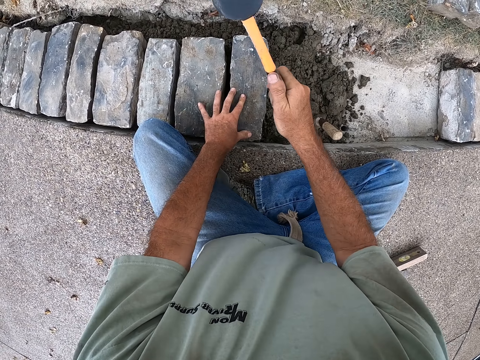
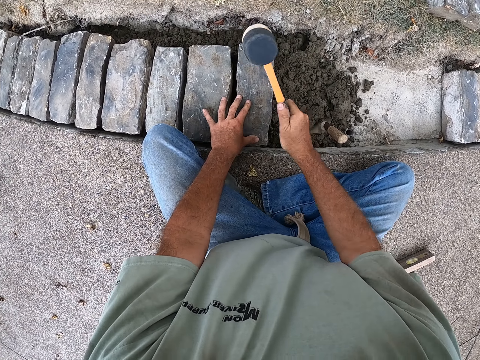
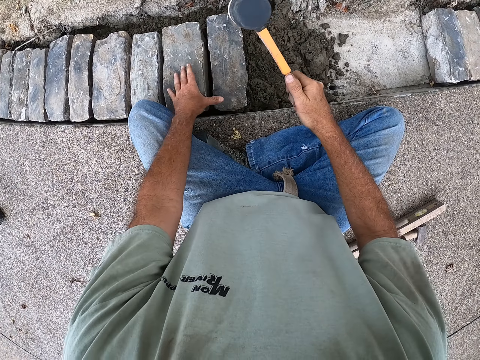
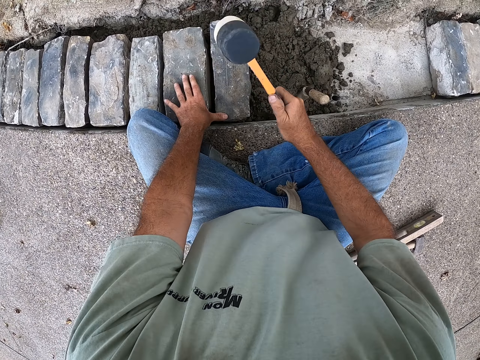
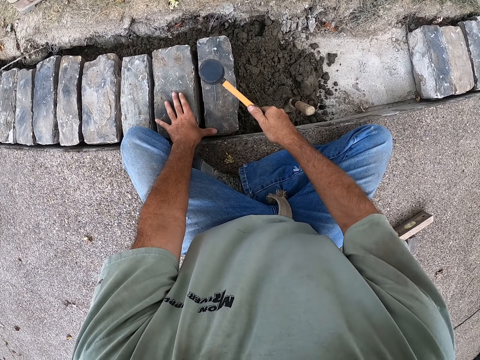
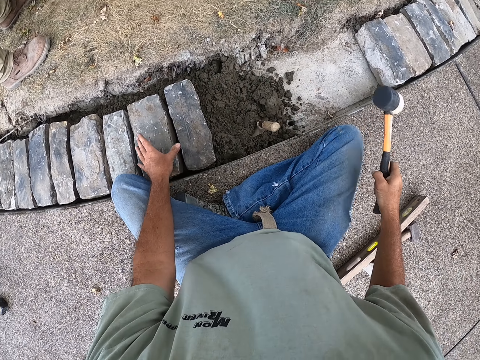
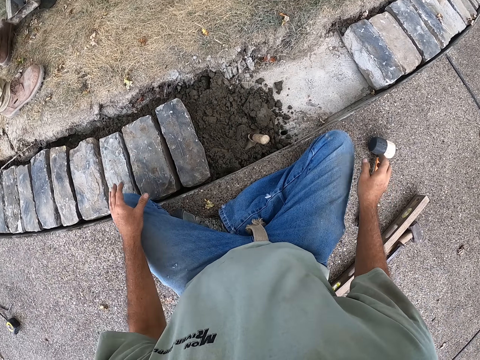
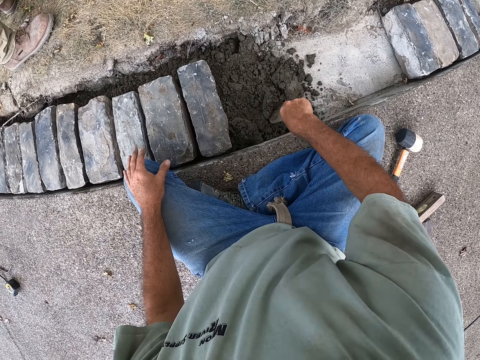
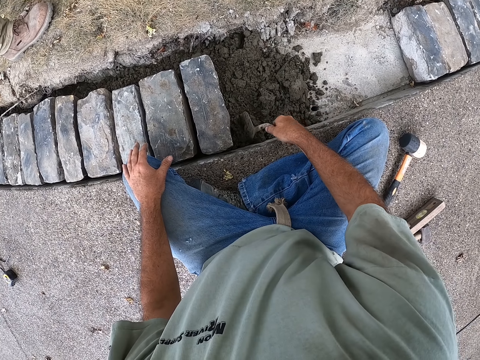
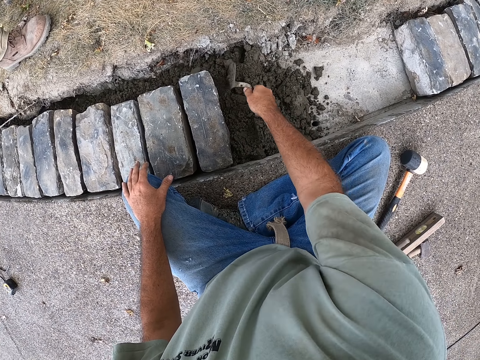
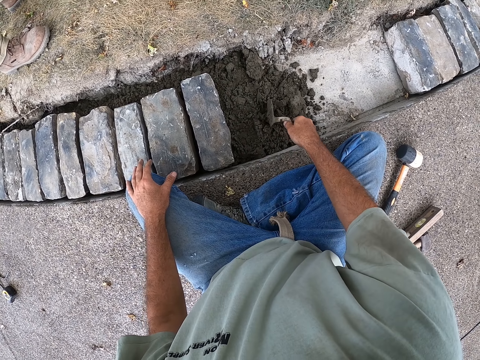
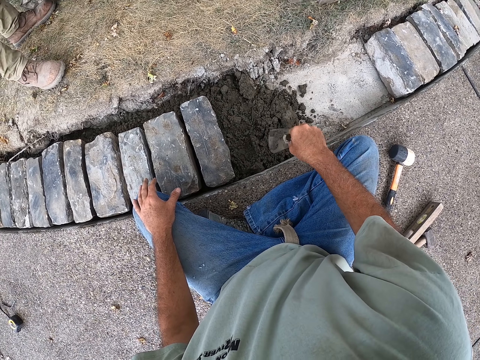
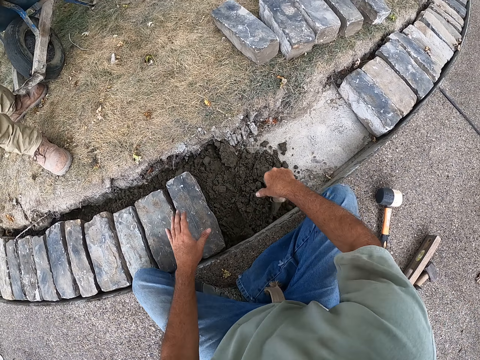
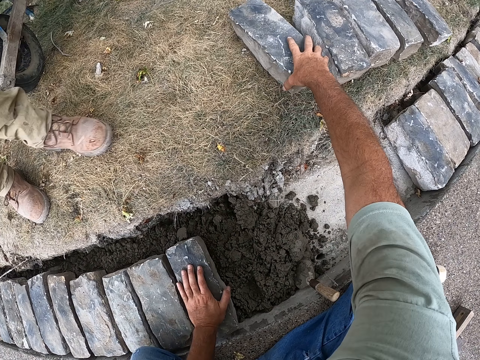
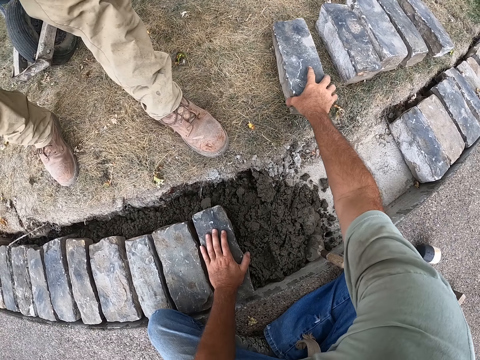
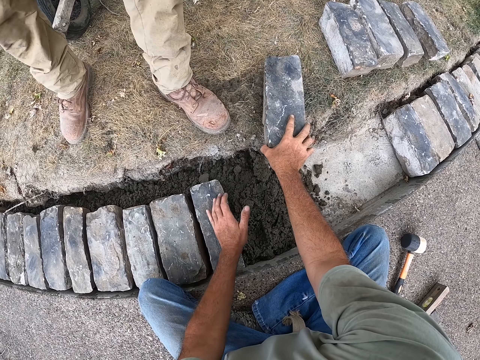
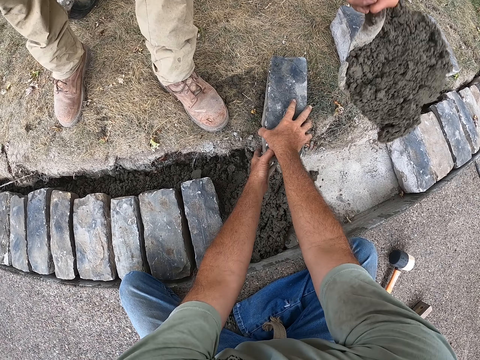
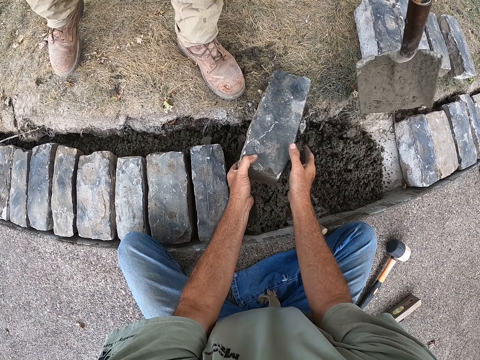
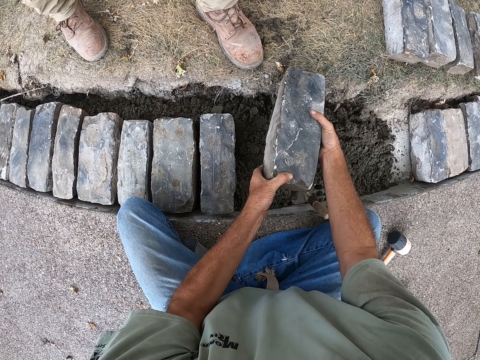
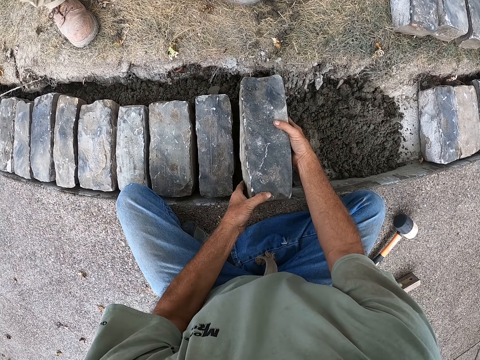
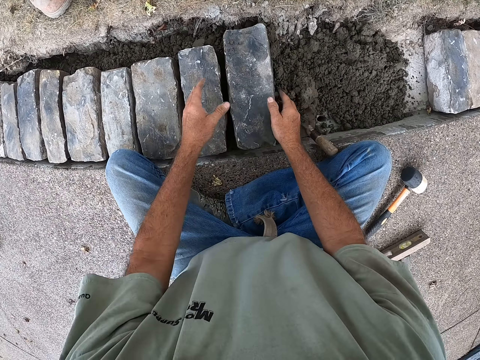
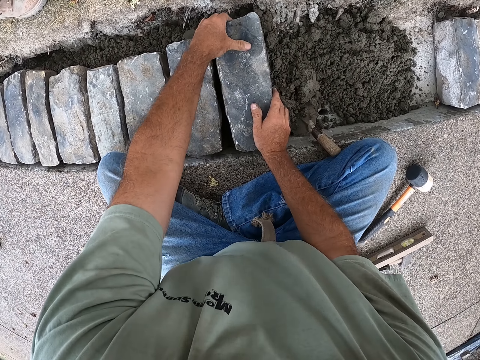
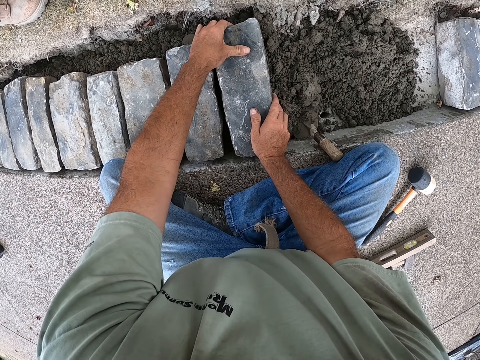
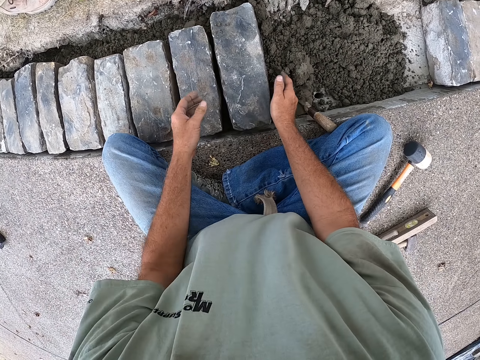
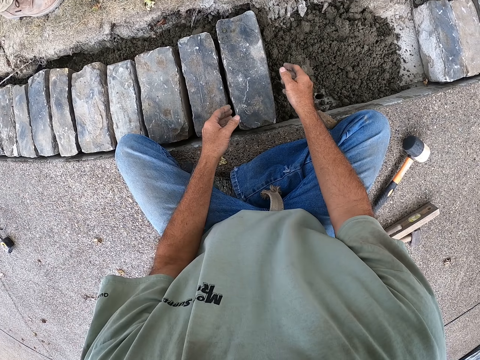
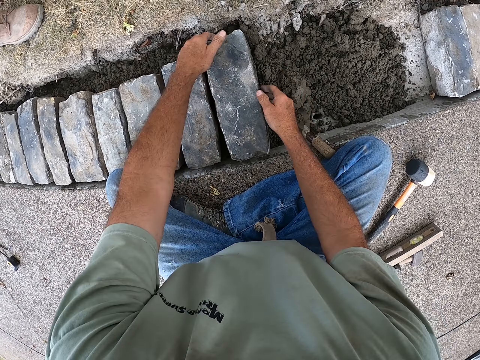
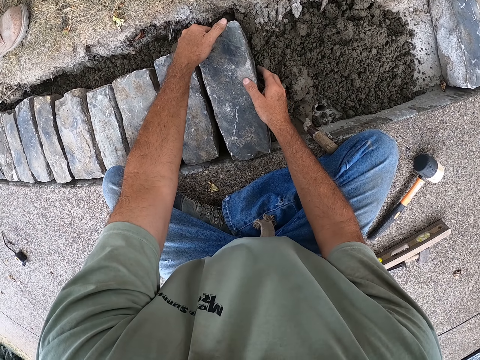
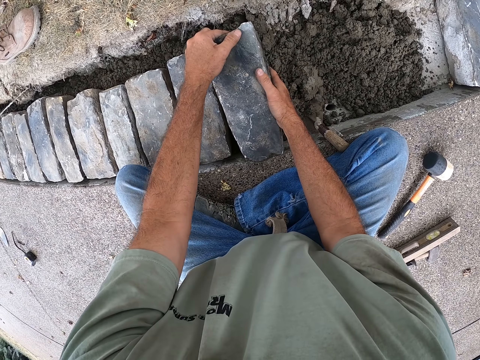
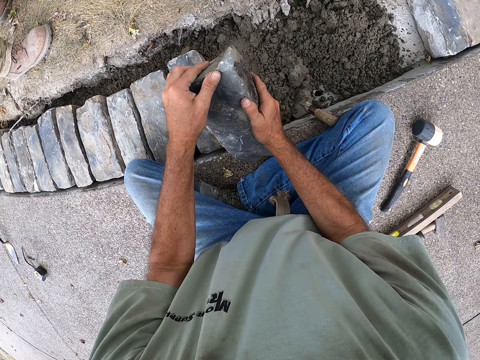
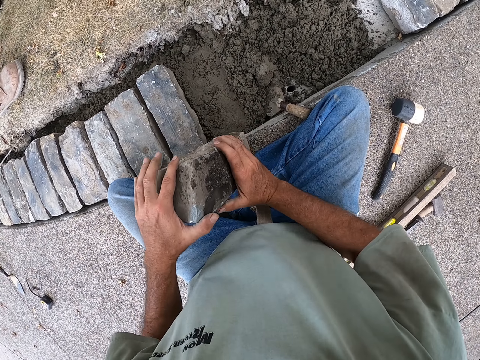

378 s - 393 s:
The camera wearer puts the hammer down. They spread sand with a trowel. They hold the trowel and mix the sand. They put the trowel on the sand. They pick up the brick. They carry the brick from the ground. They put the brick on the sand. They hold the brick. They remove the brick from the sand.

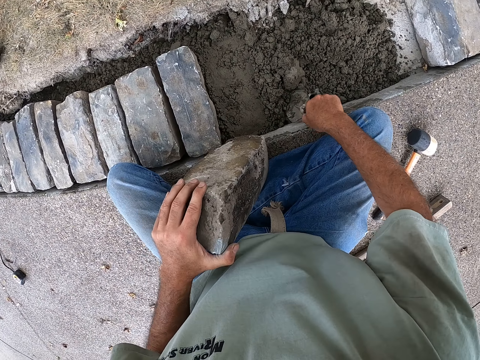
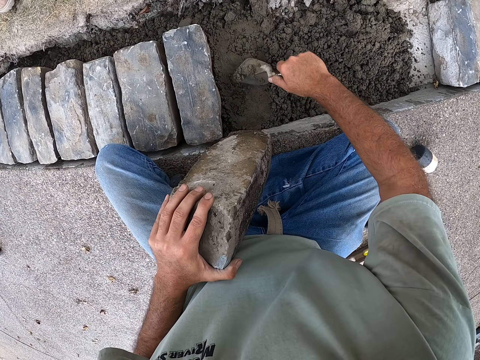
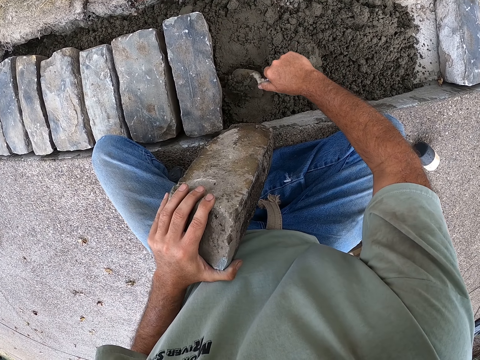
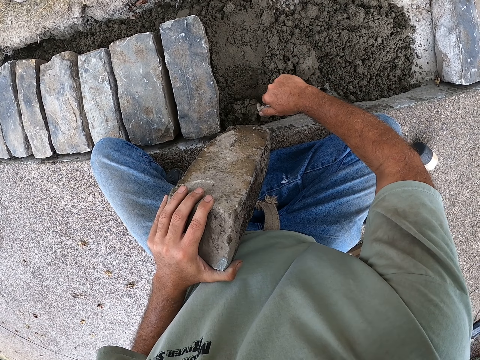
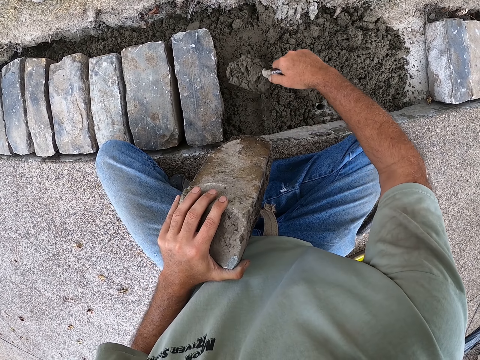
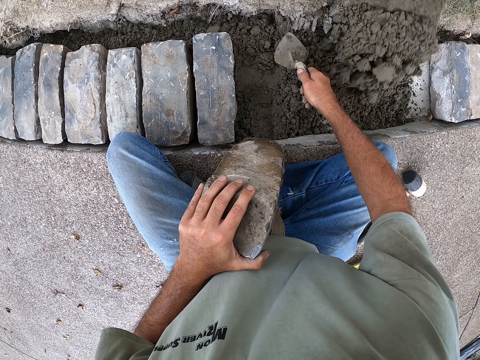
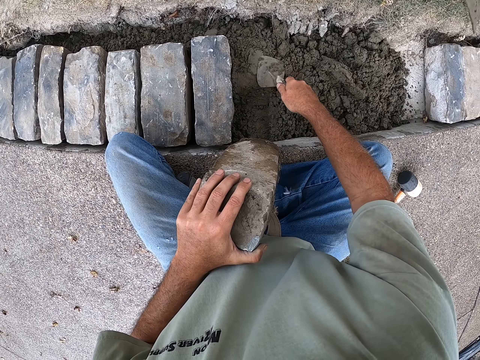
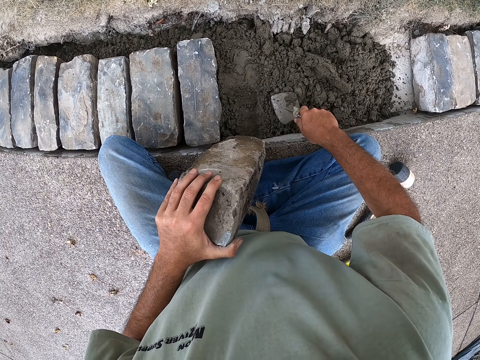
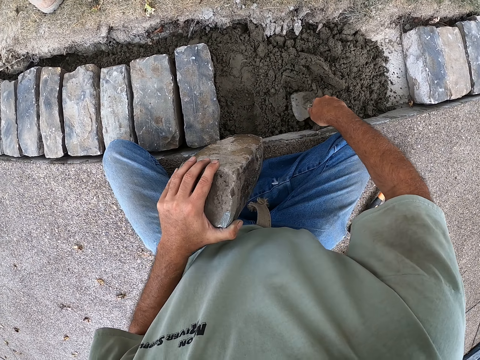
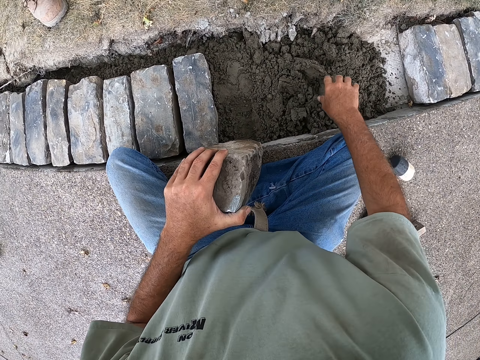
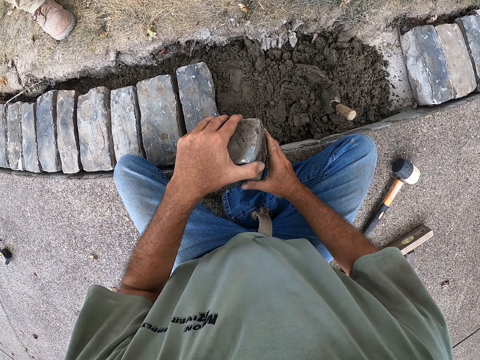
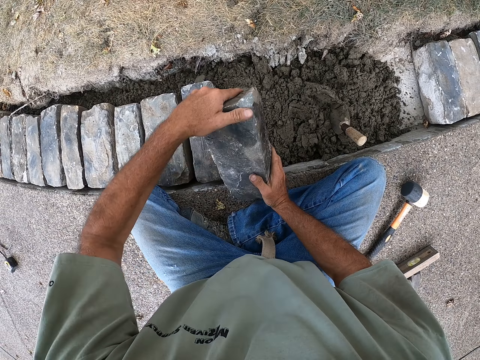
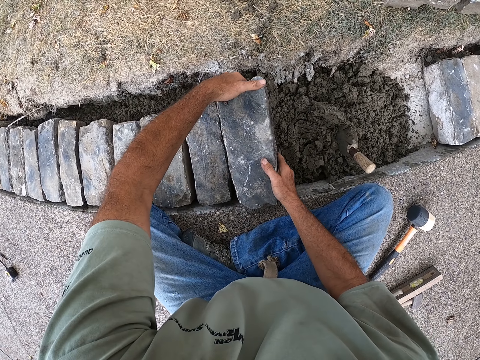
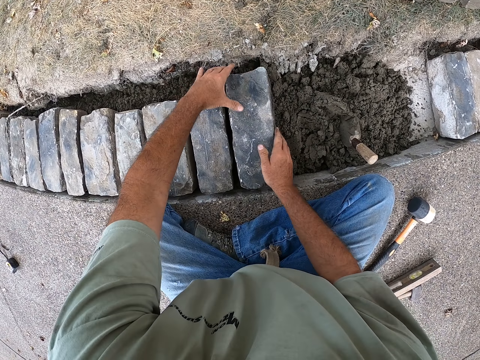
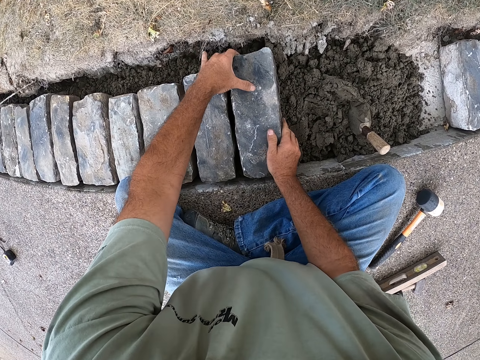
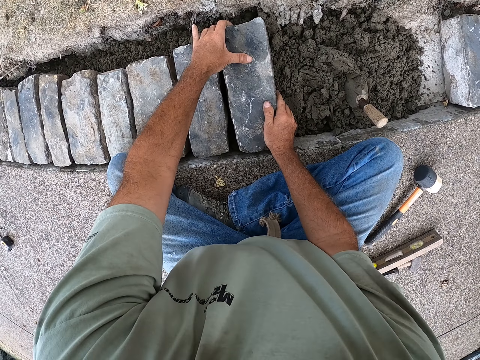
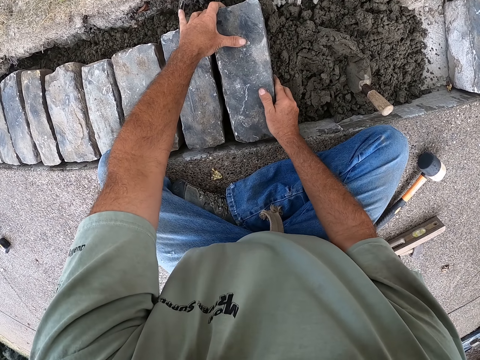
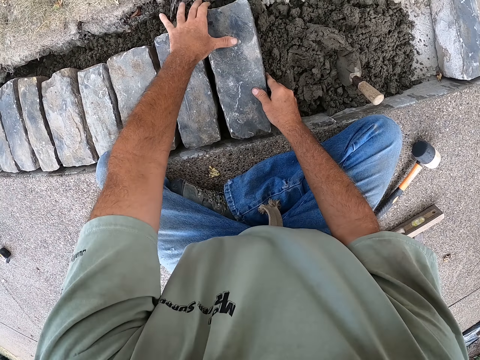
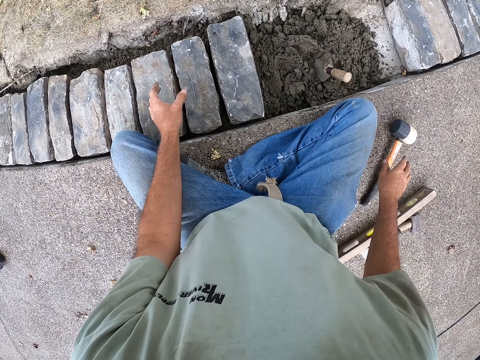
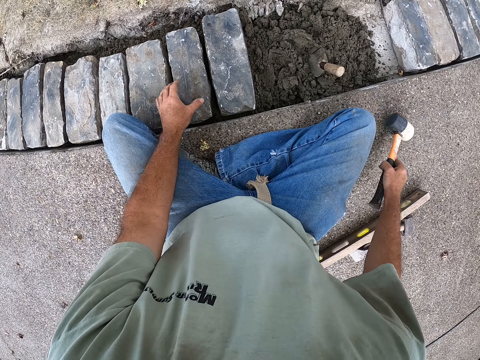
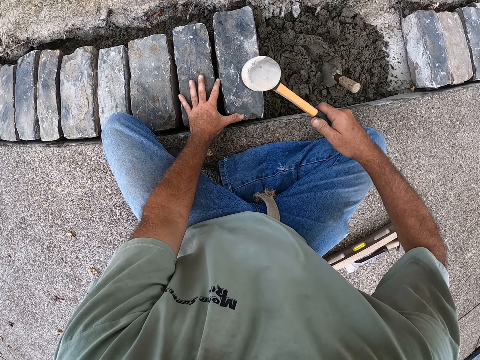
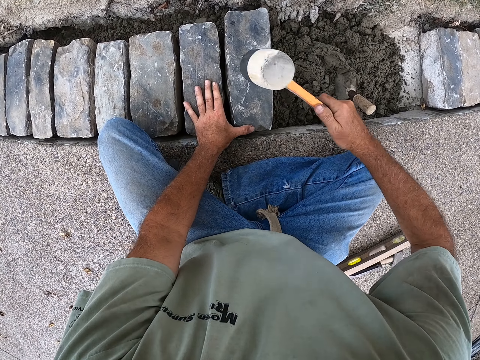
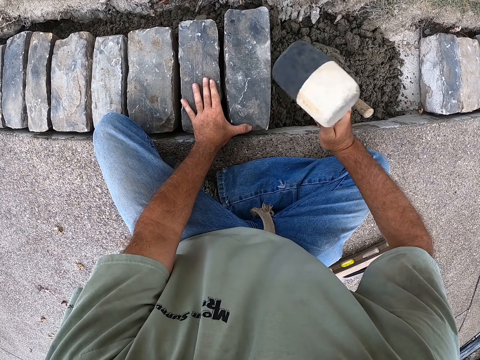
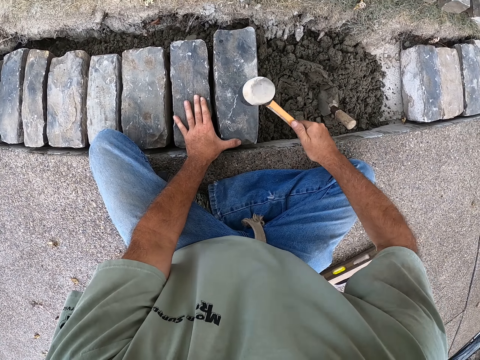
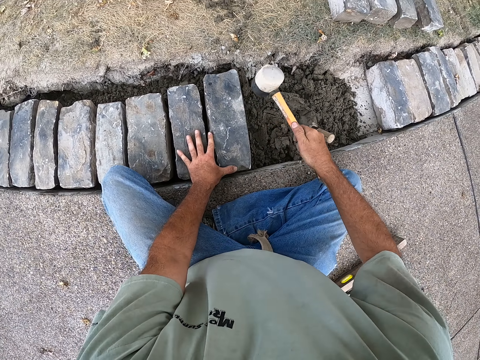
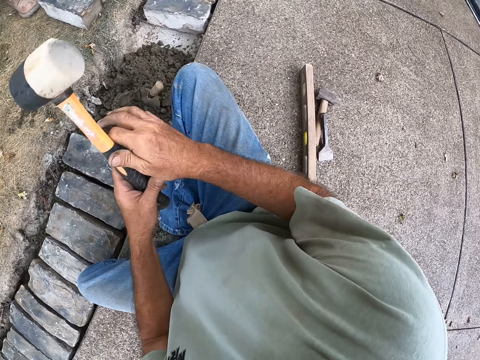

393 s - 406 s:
The camera wearer holds the trowel. They spread sand with the trowel. They scoop the sand. They put the trowel on the sand. They hold the brick. They put the brick on the sand. They pick up the hammer. They hit the brick with the sledge hammer. They fix the brick.
